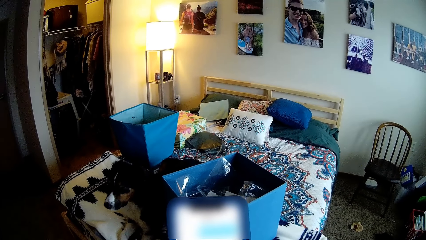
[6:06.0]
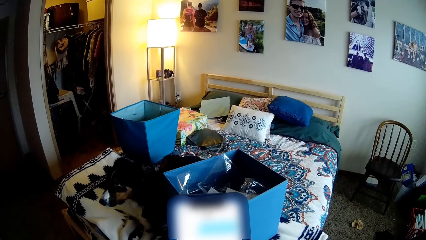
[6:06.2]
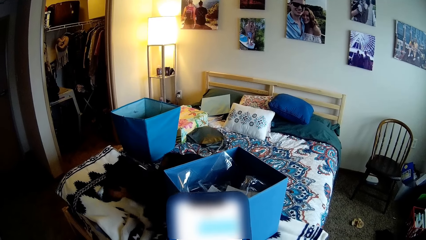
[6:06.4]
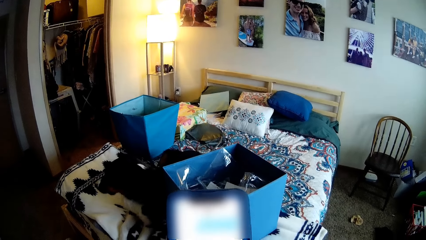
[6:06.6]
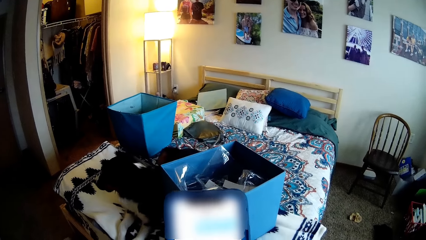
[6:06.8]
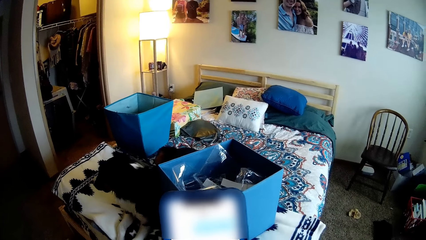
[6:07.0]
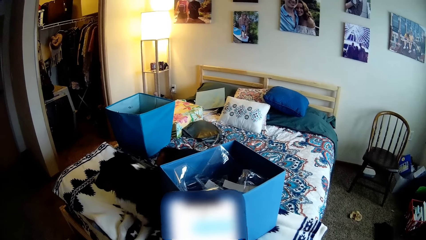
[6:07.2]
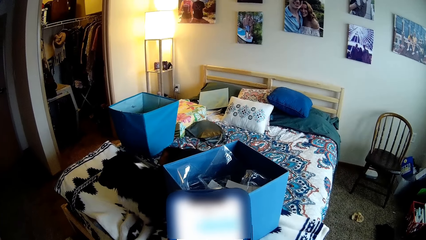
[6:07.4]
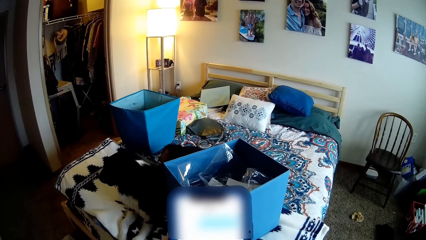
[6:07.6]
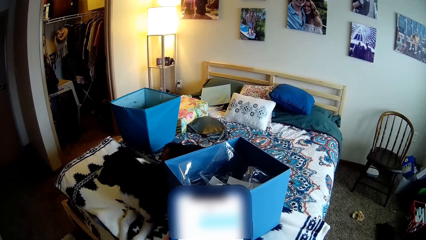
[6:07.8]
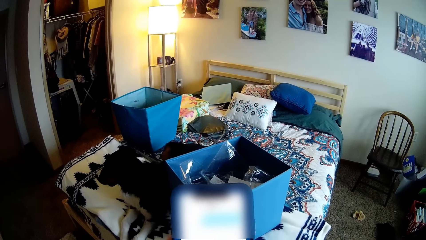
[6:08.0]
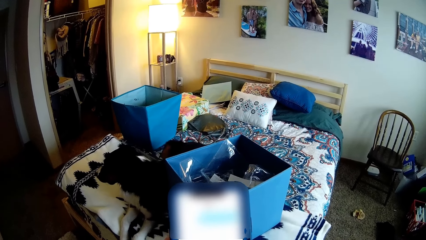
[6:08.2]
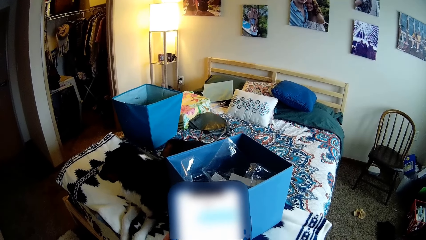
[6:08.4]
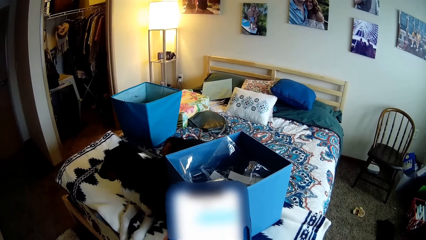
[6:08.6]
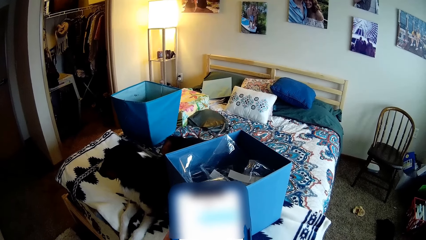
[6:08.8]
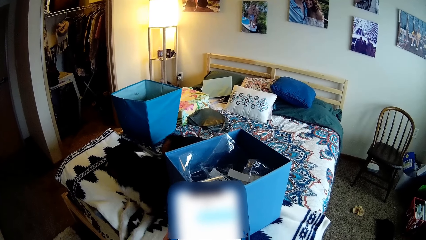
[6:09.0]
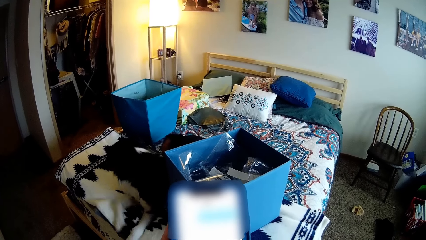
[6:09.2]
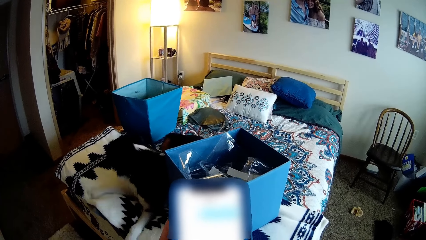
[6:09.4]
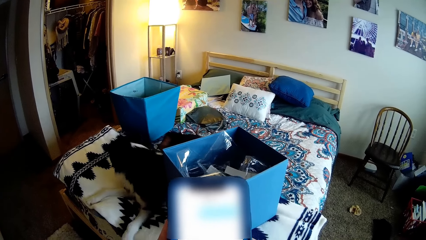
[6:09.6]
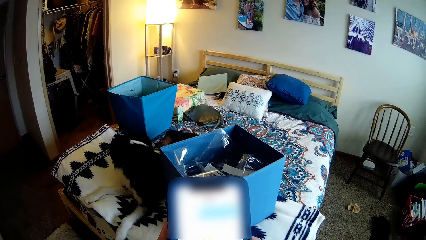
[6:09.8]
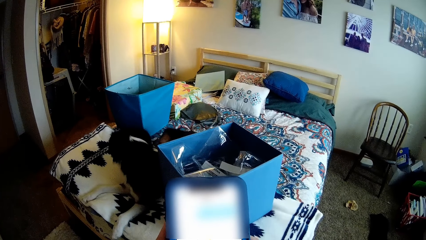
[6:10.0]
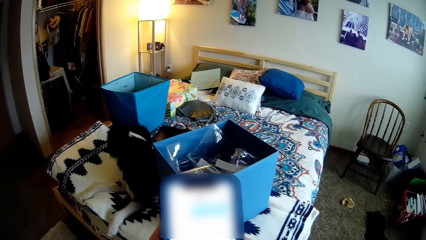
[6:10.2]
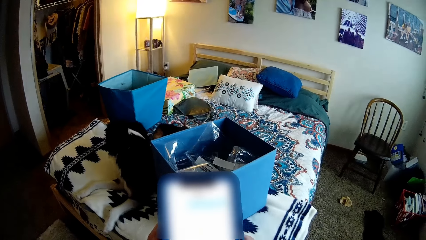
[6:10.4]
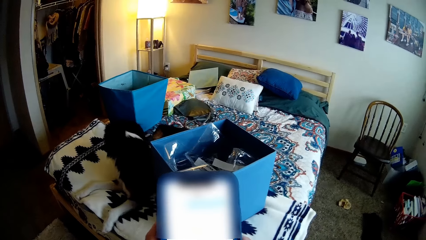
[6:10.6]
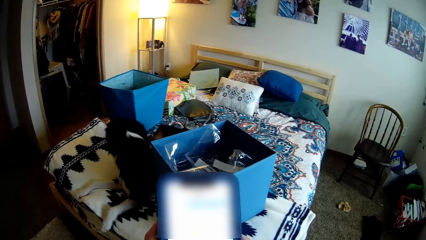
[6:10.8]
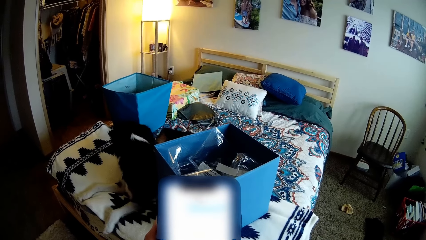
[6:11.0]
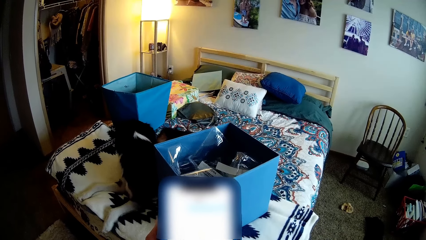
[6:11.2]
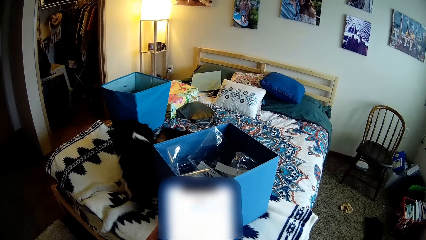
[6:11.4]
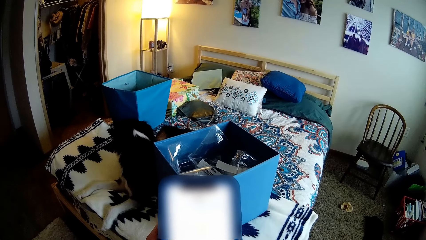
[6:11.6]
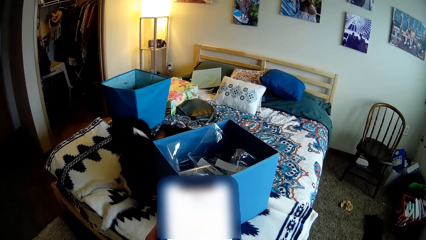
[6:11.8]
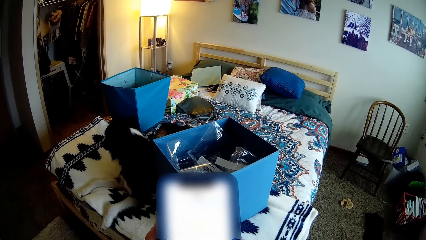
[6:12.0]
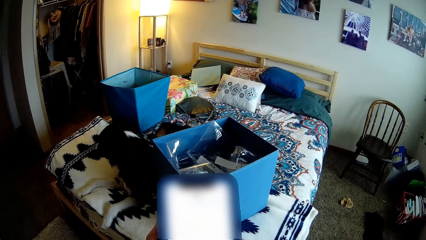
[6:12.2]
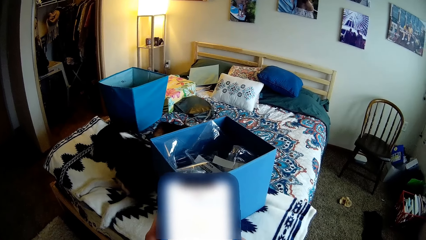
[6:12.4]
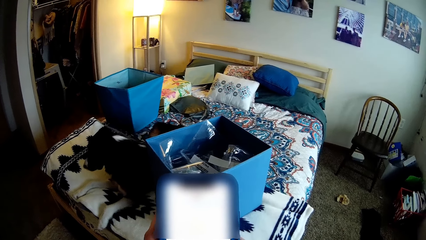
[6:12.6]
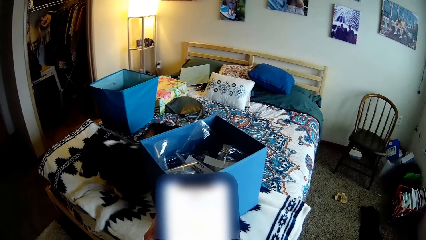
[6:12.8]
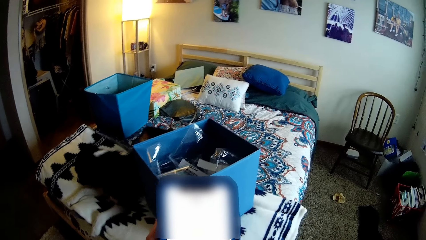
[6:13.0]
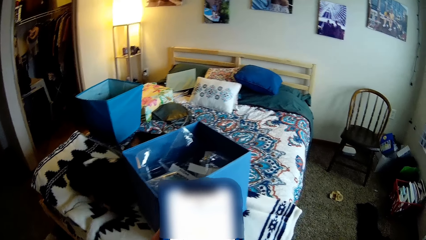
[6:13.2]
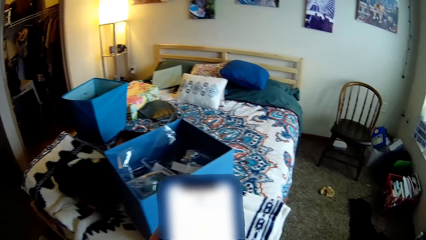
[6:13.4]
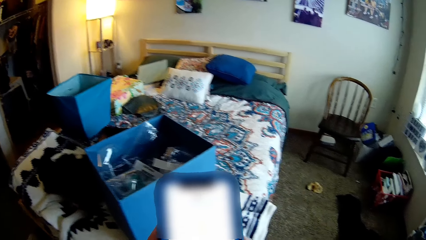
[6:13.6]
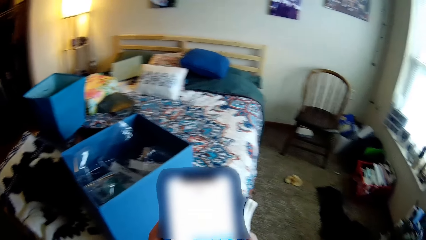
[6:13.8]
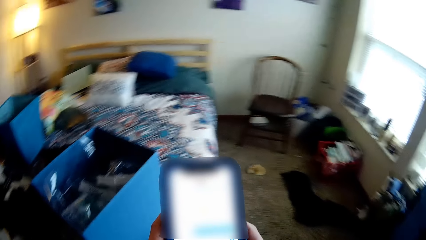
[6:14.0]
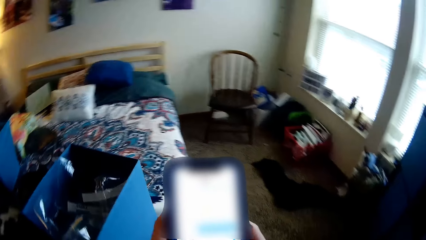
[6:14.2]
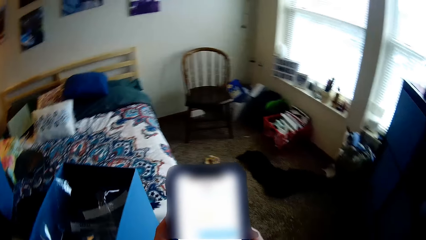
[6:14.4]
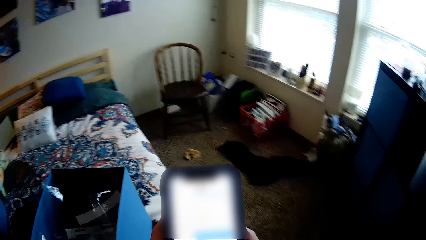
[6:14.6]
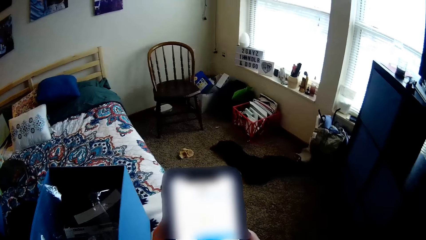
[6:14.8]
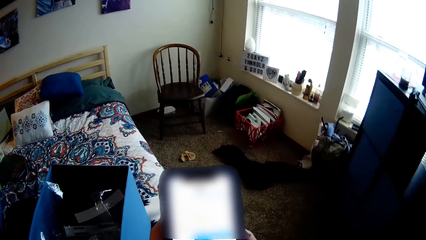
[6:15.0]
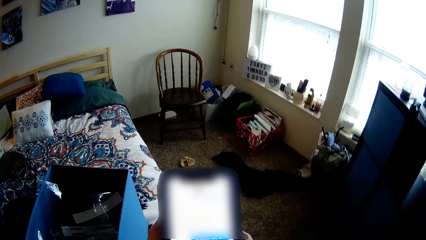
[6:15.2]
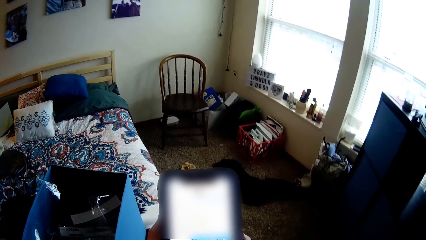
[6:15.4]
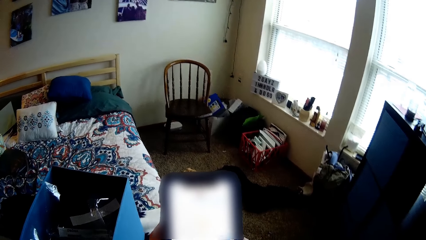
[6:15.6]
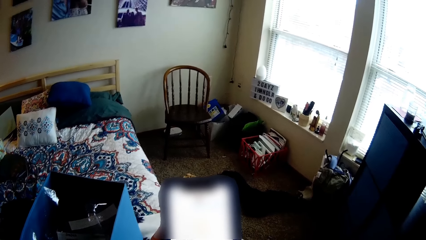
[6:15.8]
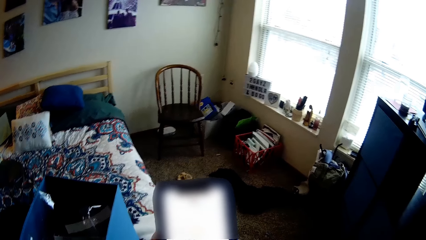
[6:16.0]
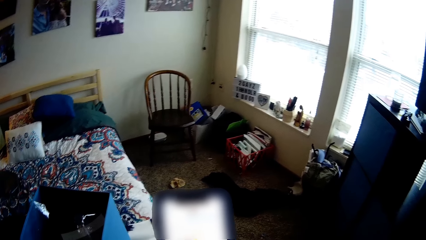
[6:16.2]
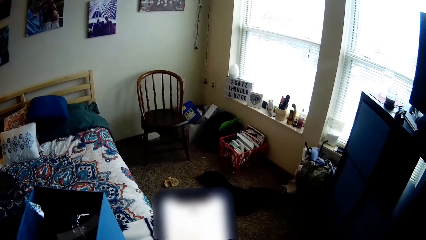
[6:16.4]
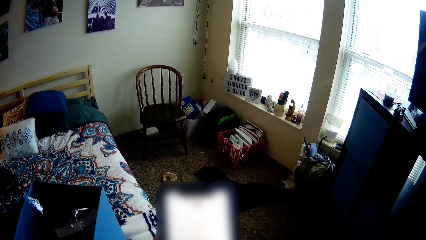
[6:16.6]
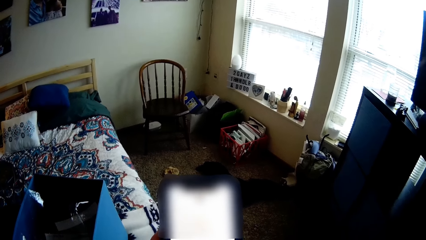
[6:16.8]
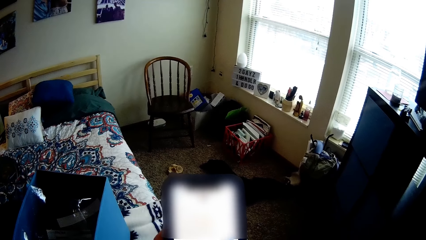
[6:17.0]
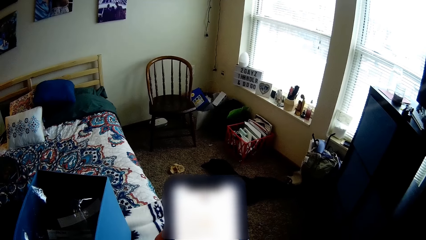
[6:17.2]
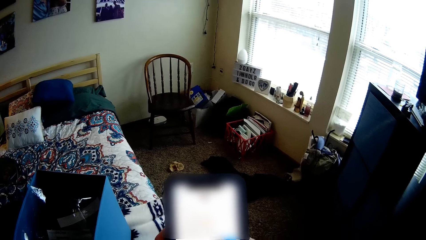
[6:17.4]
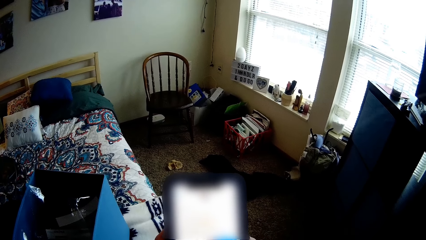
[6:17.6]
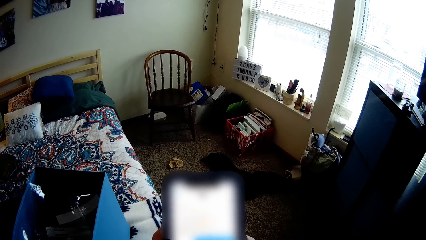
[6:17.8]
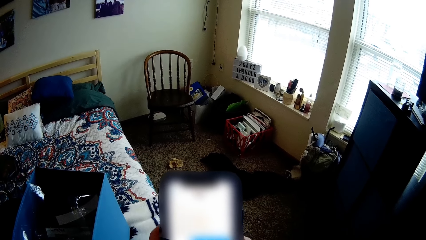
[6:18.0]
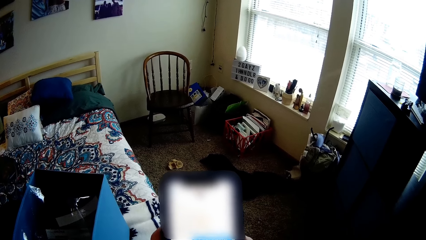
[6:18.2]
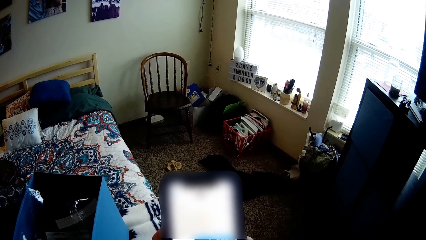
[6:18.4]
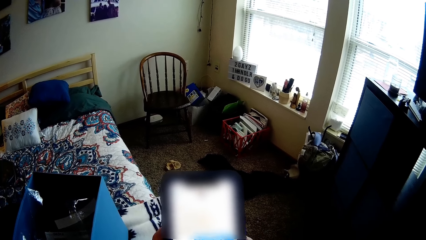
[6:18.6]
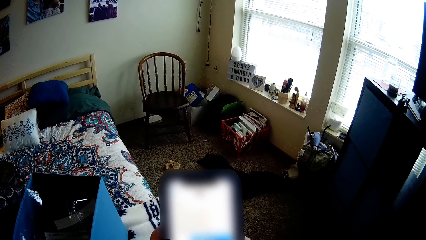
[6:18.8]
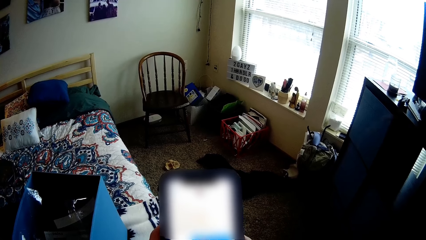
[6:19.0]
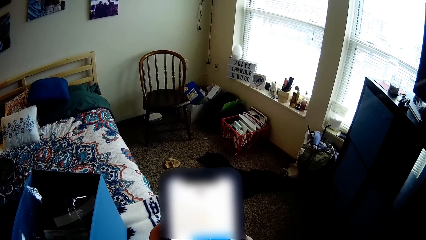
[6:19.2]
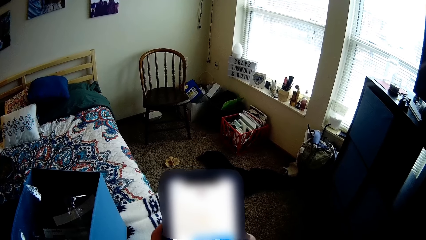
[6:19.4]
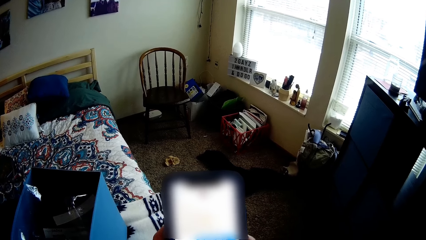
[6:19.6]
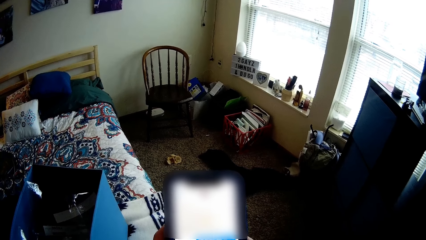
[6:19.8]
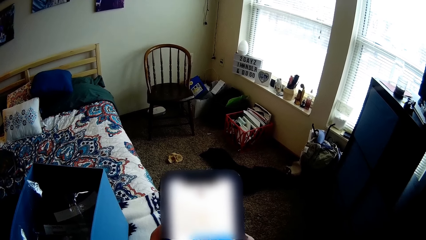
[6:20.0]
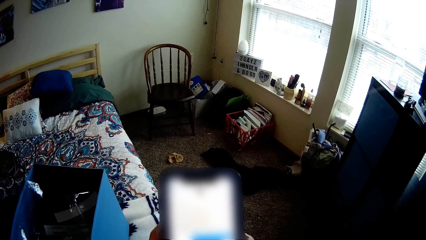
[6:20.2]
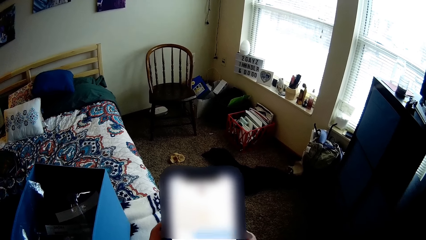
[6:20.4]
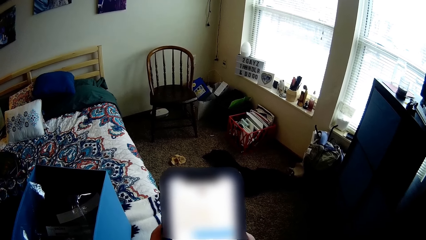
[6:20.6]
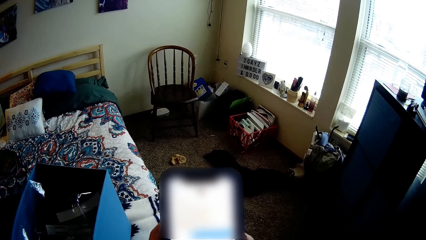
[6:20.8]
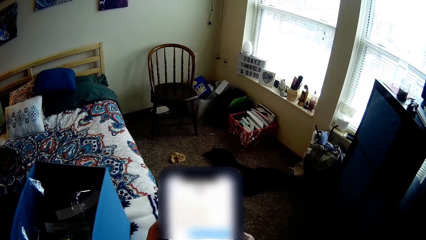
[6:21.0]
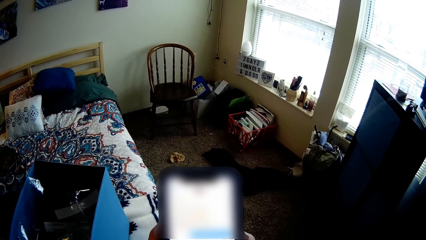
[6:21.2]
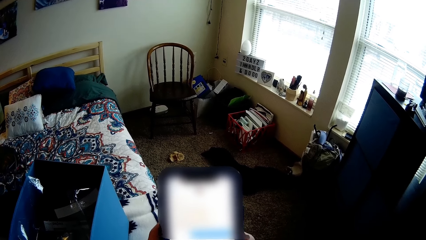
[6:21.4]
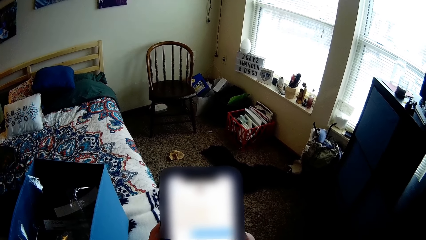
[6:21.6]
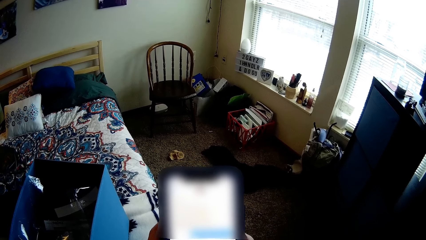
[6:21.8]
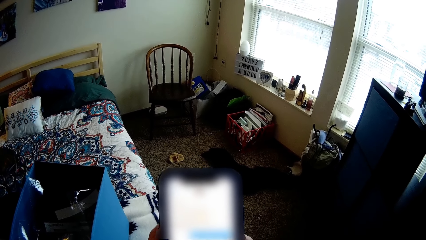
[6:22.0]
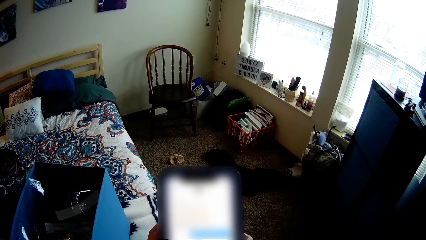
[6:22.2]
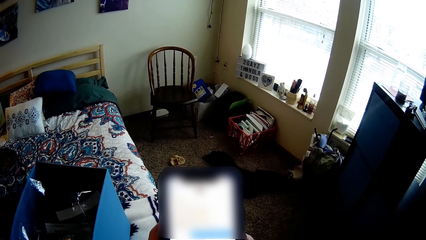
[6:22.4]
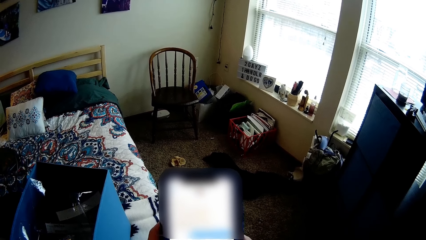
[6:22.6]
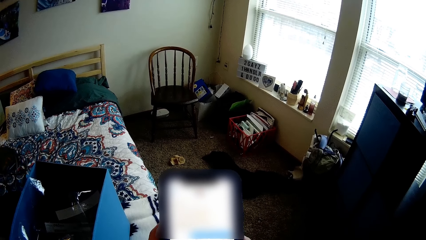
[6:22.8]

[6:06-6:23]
The camera wearer holds the mobile phone with both hands.
